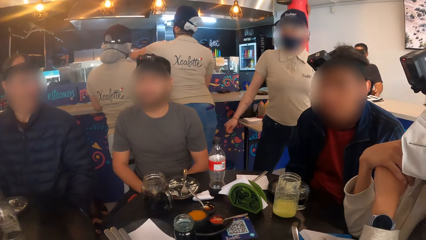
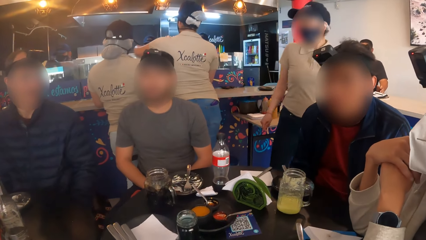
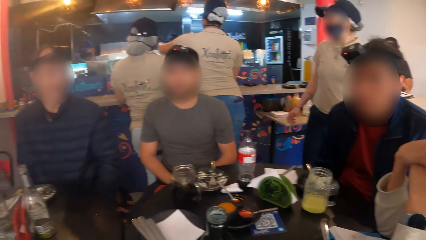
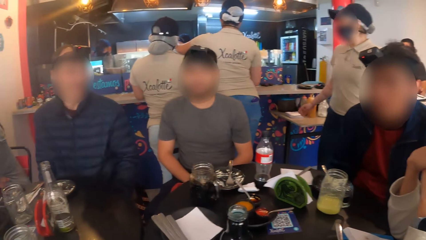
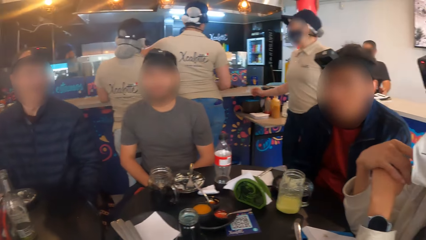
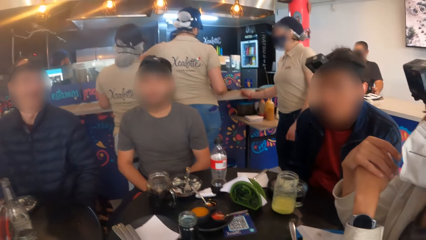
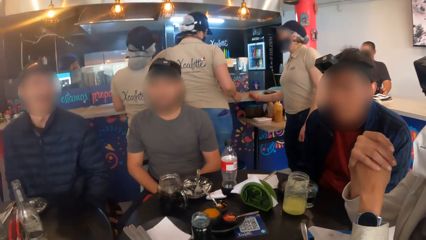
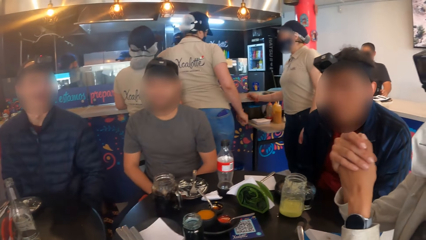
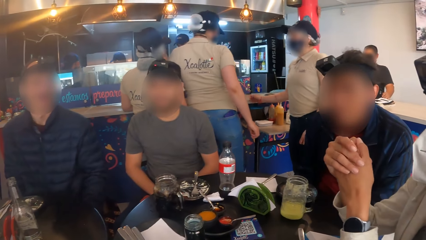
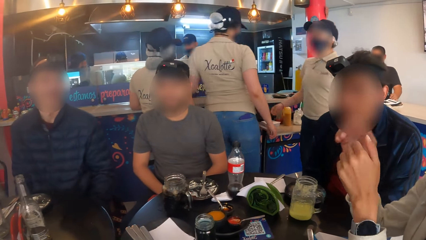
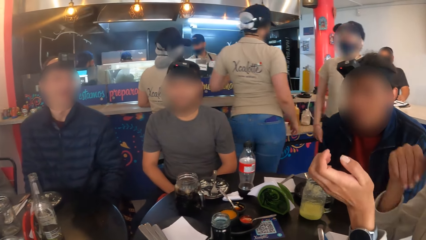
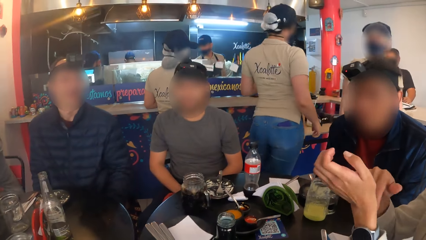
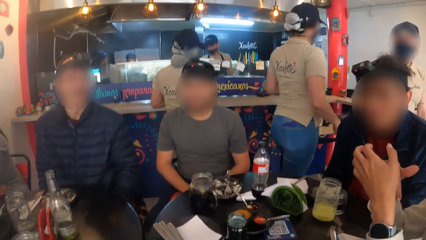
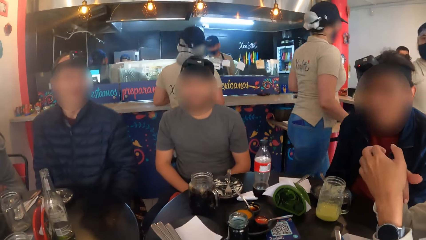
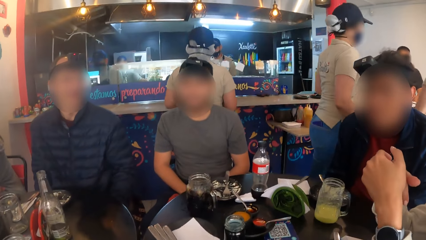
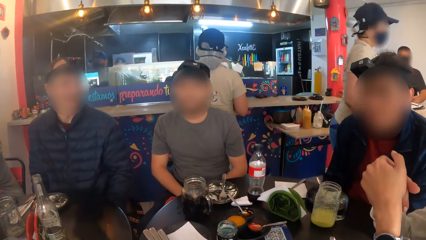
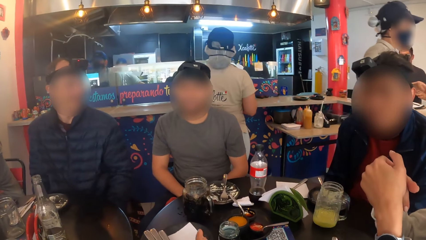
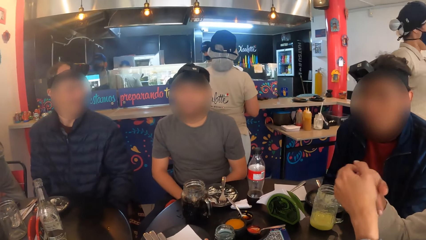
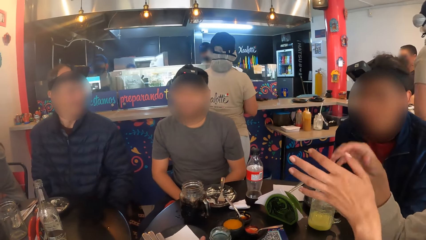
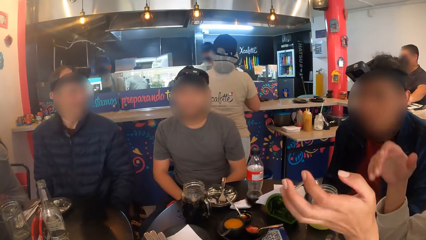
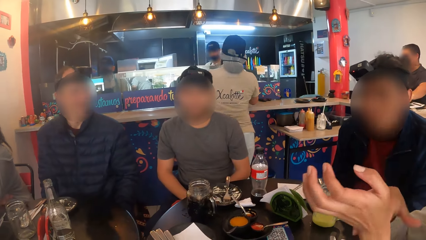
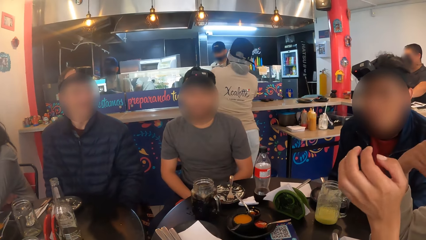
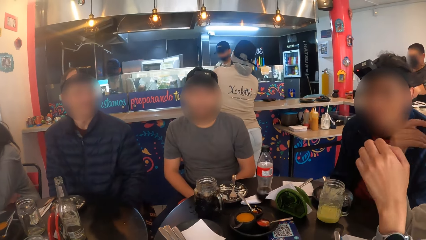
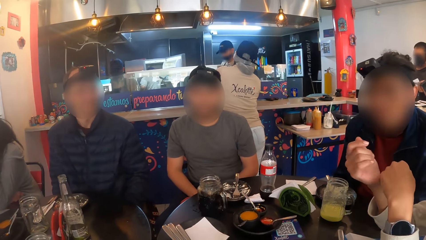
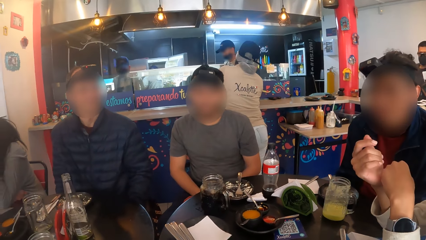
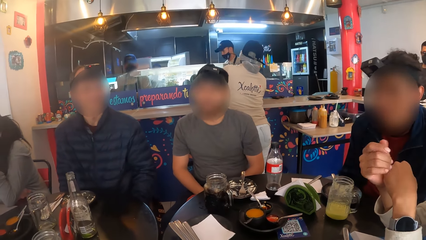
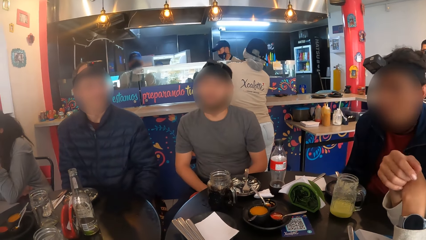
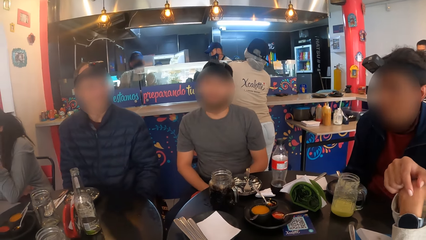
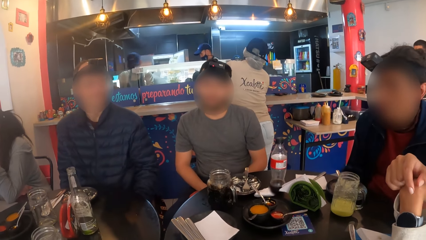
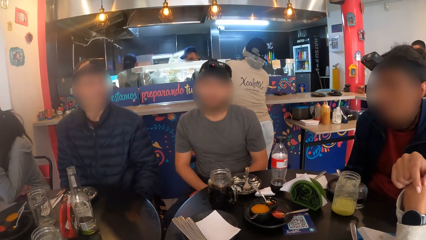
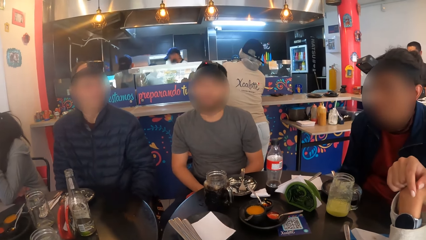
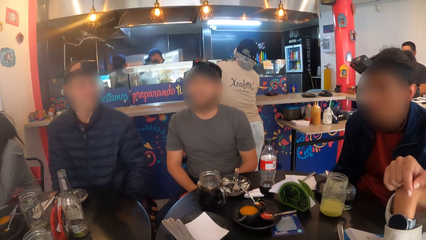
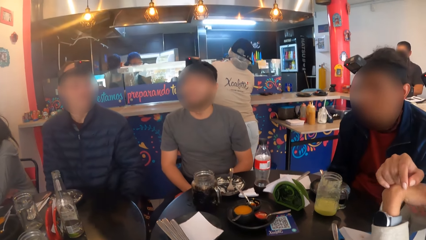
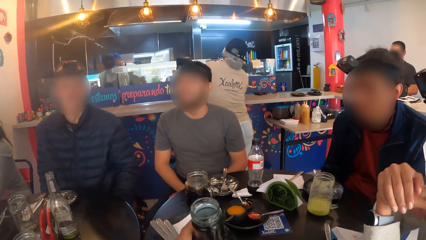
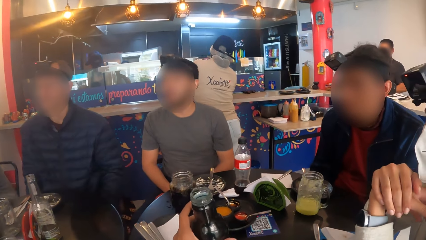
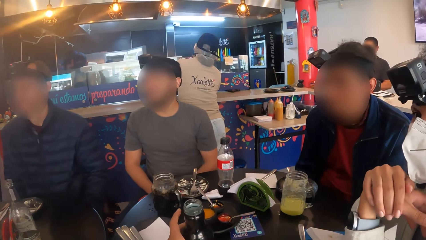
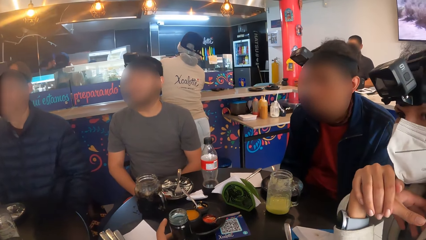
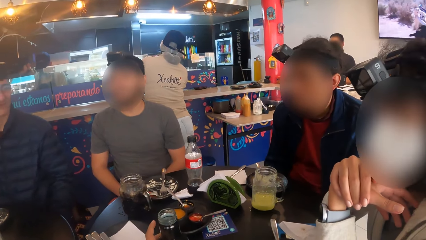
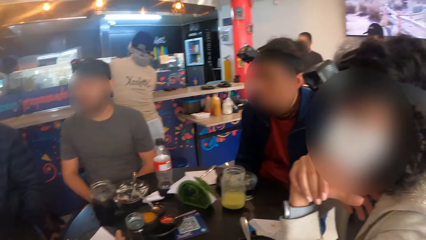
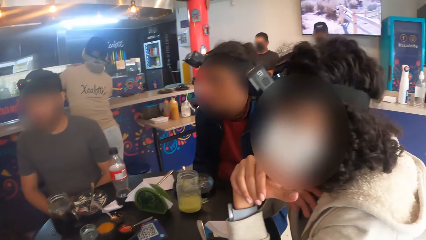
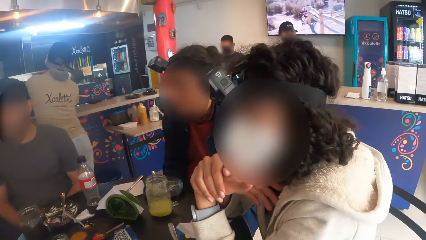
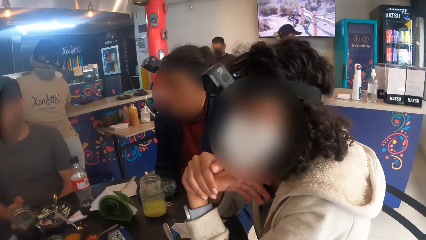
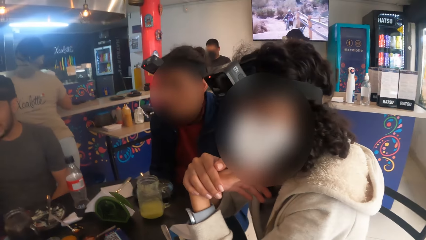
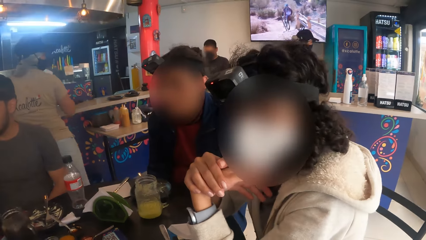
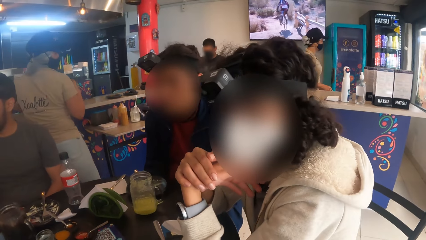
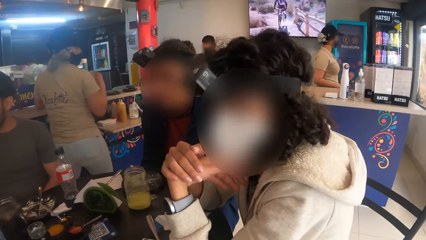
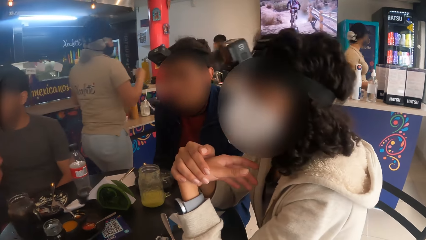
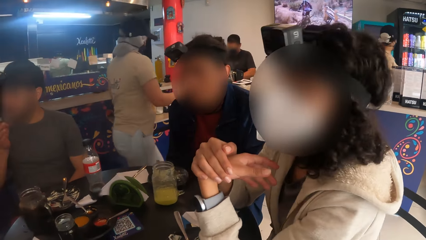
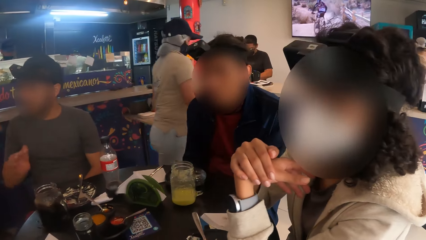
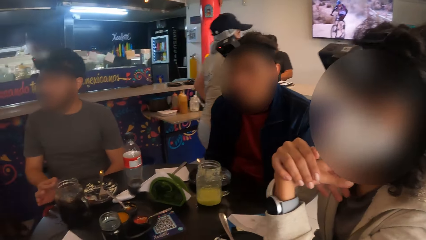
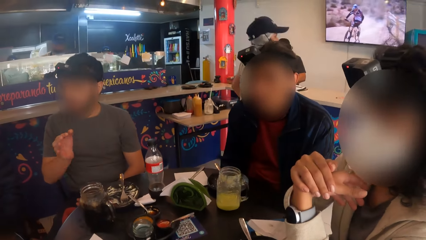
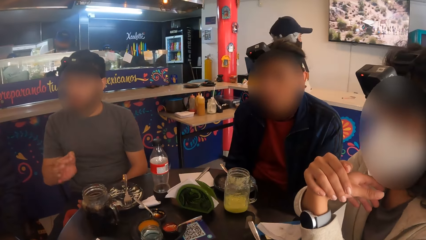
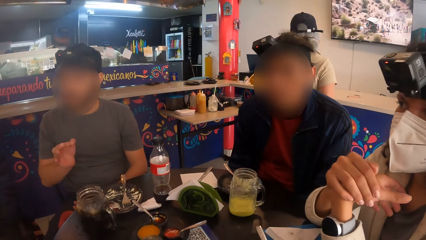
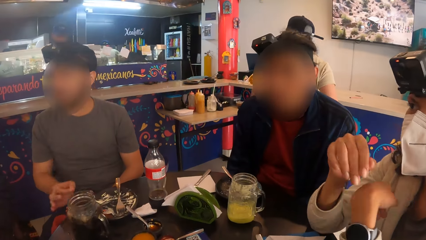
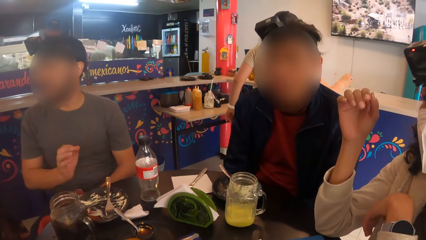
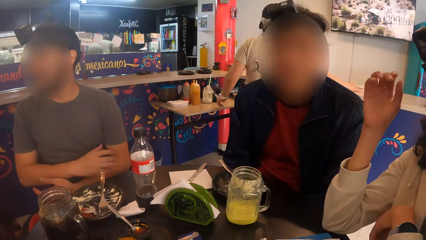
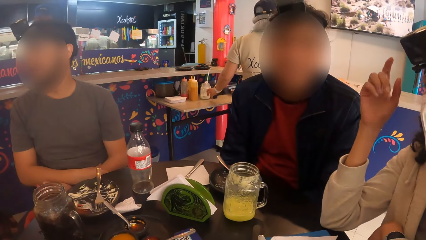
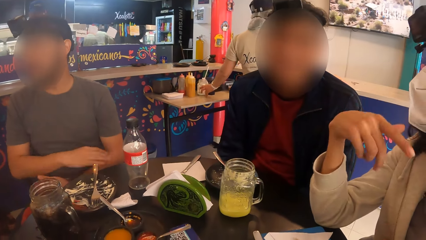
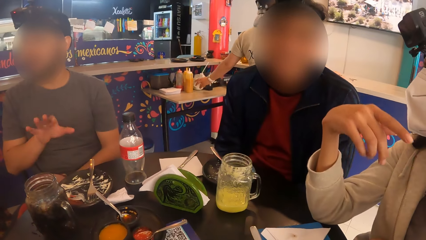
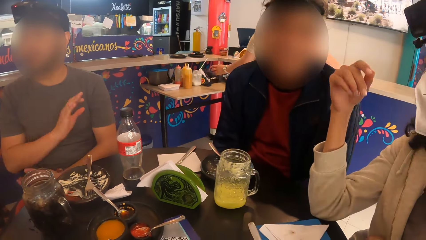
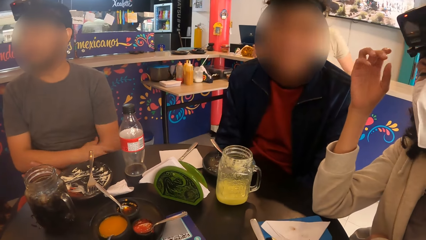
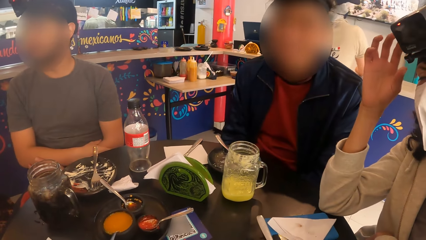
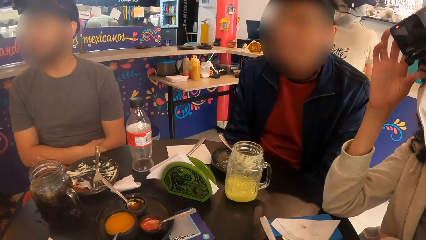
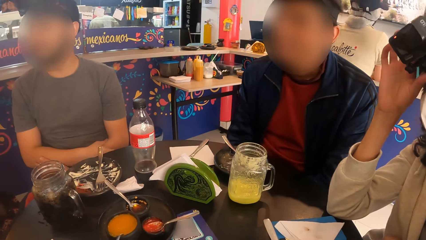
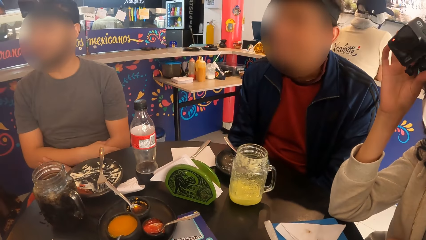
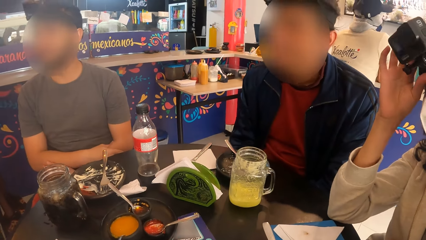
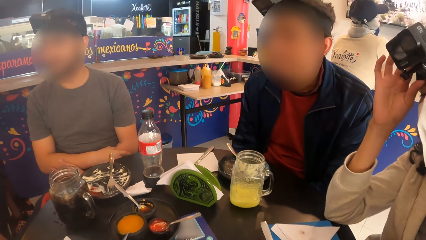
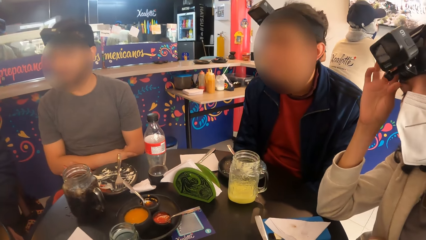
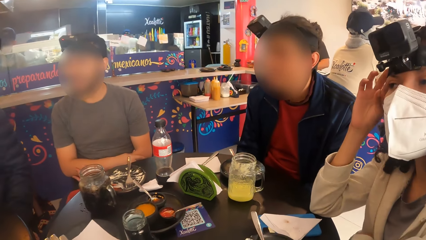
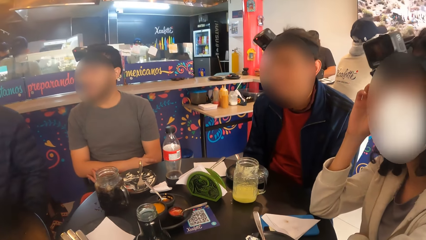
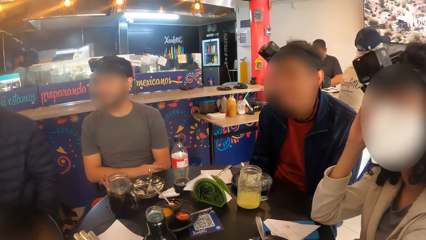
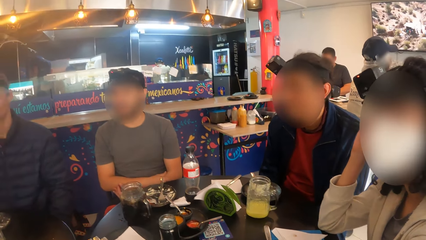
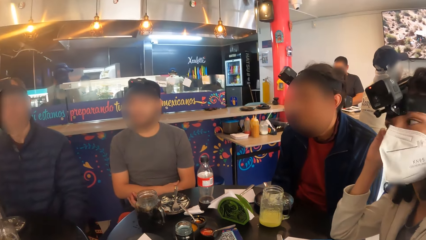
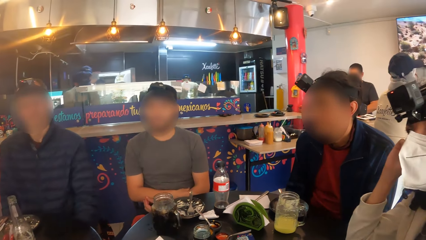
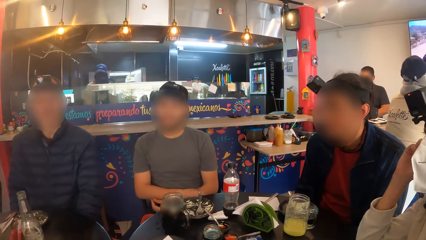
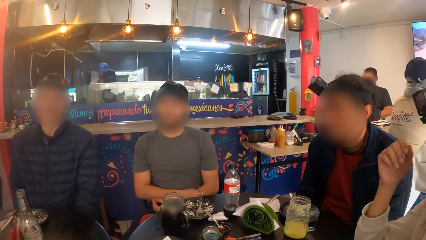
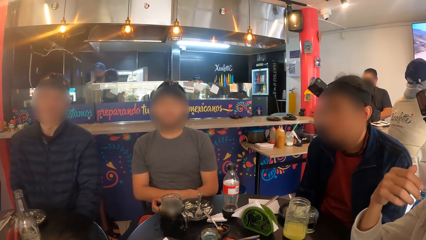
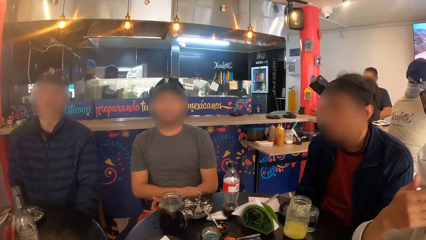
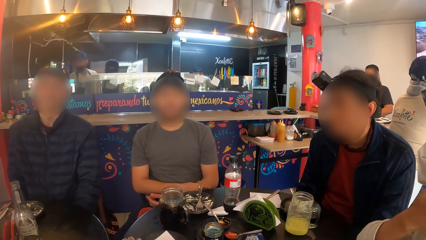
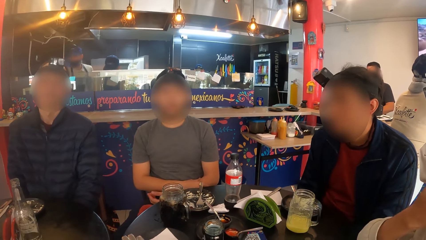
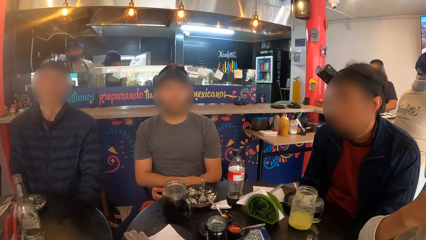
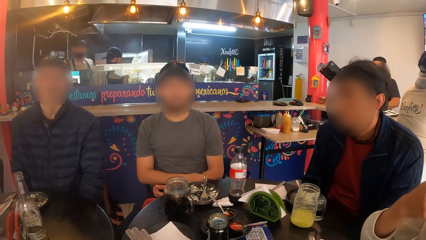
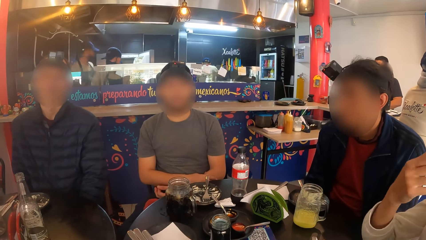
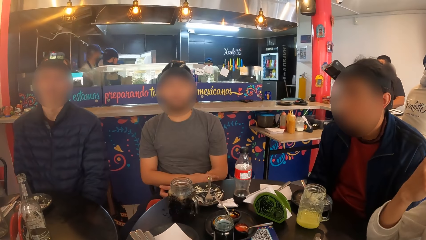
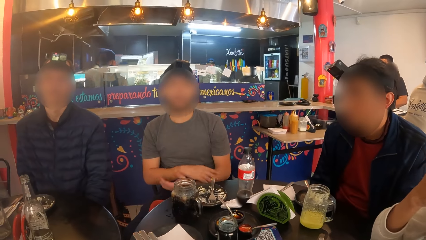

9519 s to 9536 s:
The camera wearer puts the bottle on the table.
